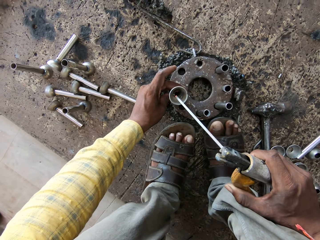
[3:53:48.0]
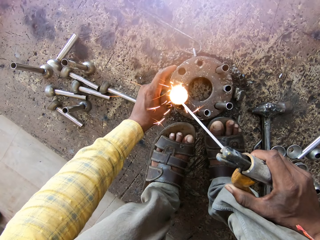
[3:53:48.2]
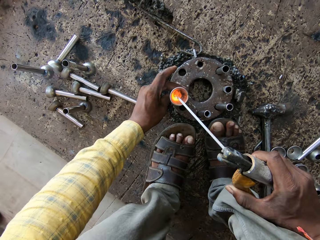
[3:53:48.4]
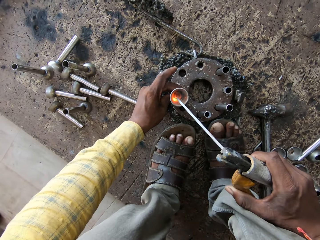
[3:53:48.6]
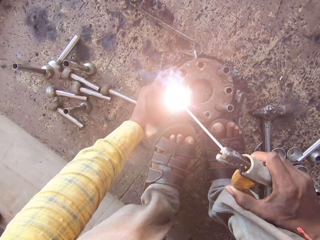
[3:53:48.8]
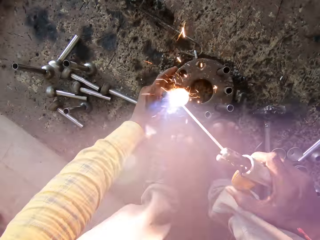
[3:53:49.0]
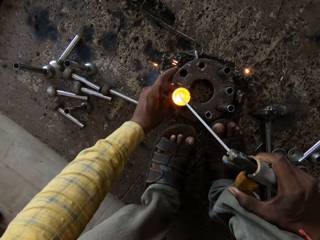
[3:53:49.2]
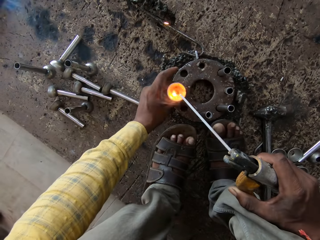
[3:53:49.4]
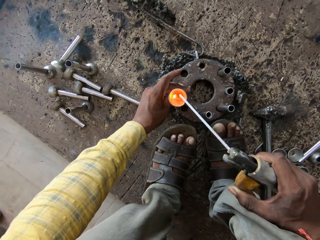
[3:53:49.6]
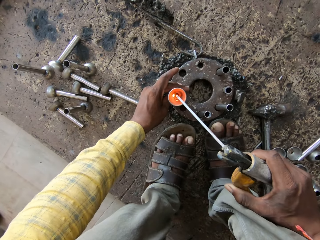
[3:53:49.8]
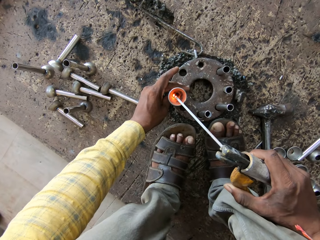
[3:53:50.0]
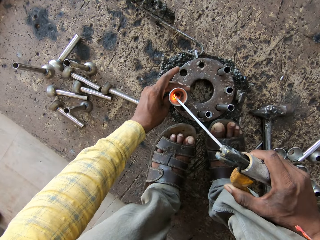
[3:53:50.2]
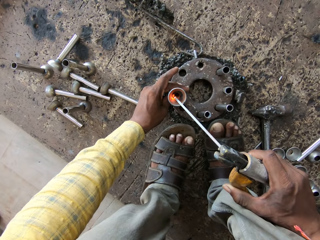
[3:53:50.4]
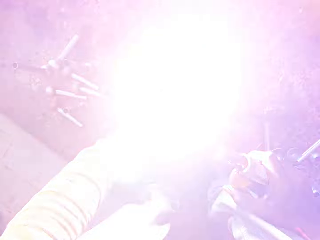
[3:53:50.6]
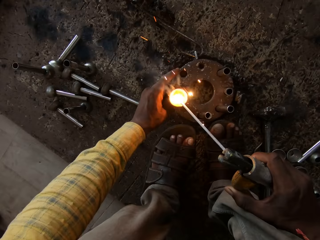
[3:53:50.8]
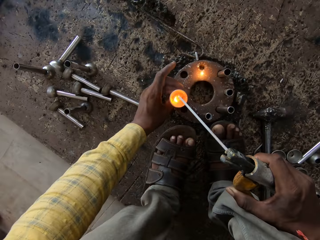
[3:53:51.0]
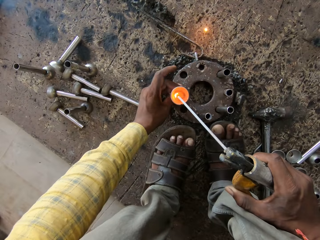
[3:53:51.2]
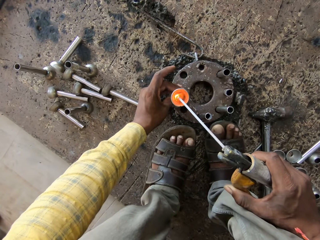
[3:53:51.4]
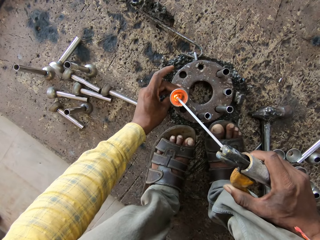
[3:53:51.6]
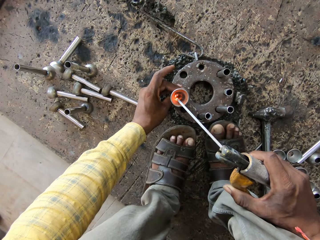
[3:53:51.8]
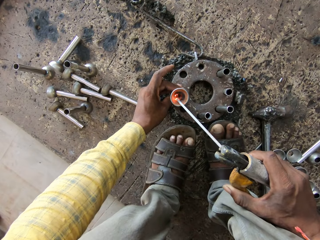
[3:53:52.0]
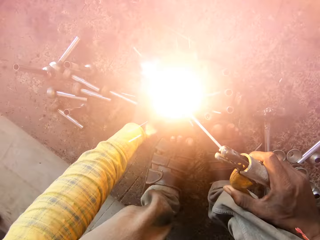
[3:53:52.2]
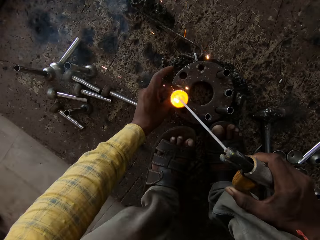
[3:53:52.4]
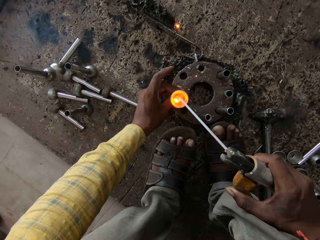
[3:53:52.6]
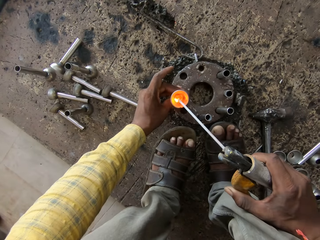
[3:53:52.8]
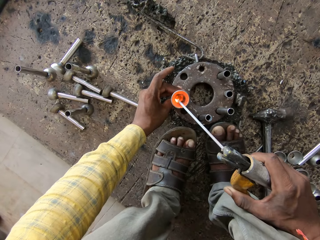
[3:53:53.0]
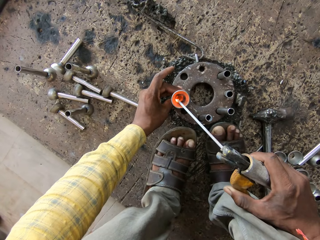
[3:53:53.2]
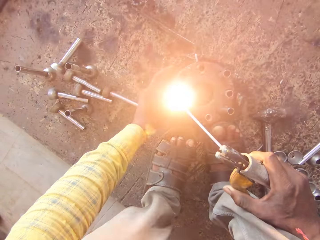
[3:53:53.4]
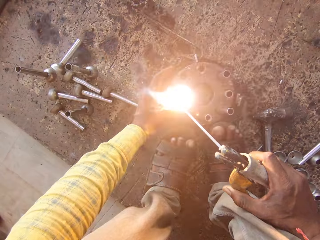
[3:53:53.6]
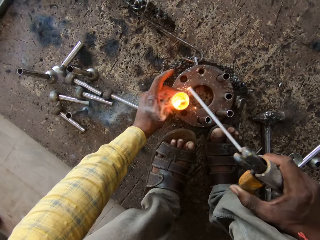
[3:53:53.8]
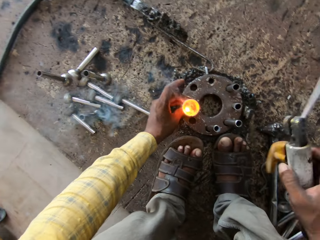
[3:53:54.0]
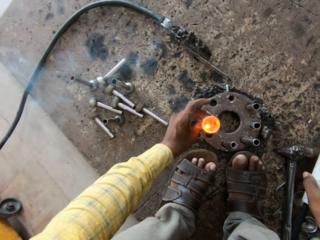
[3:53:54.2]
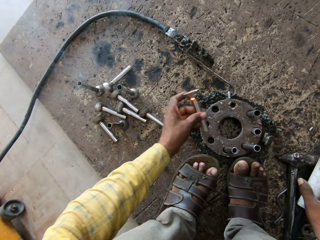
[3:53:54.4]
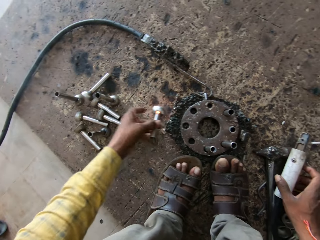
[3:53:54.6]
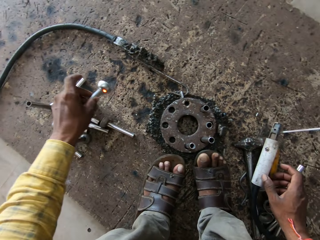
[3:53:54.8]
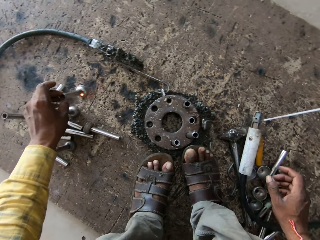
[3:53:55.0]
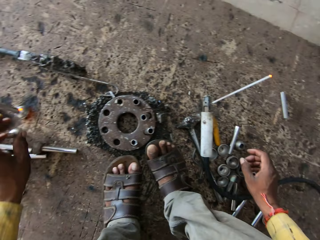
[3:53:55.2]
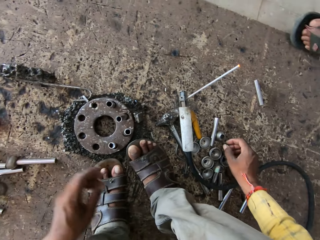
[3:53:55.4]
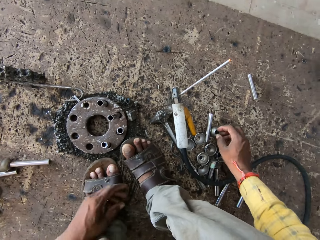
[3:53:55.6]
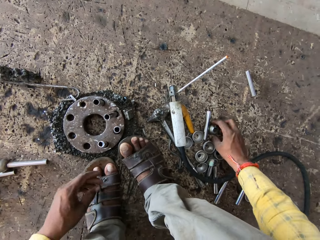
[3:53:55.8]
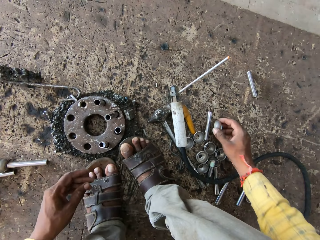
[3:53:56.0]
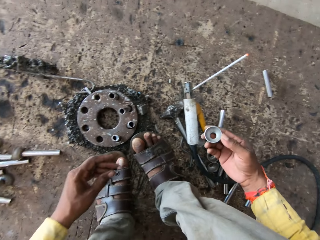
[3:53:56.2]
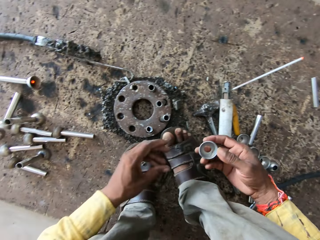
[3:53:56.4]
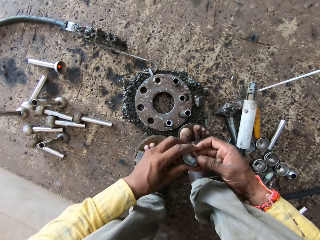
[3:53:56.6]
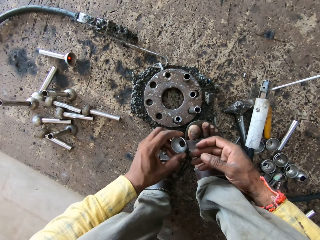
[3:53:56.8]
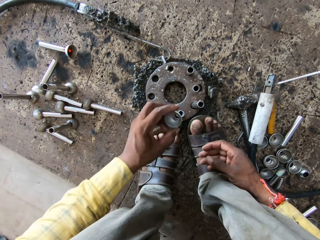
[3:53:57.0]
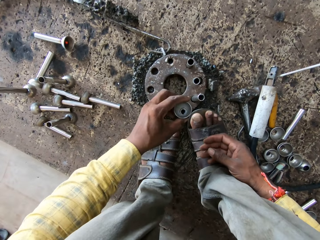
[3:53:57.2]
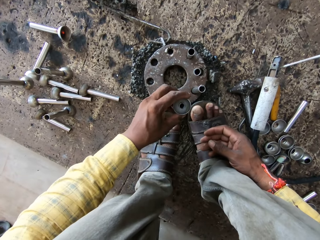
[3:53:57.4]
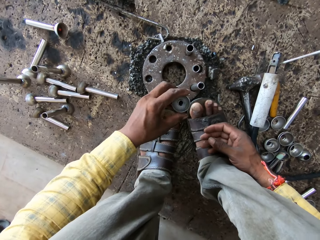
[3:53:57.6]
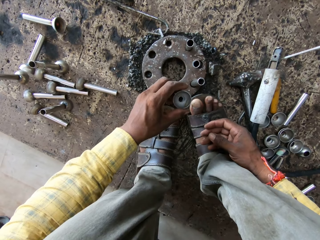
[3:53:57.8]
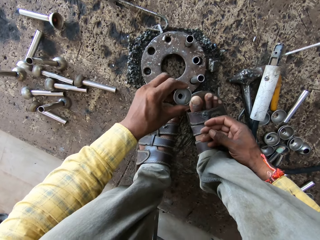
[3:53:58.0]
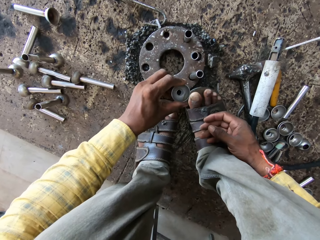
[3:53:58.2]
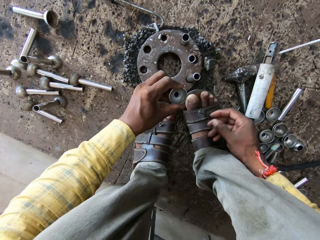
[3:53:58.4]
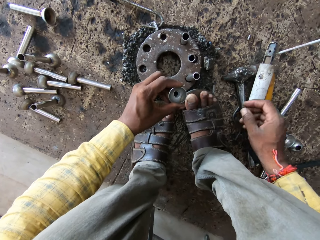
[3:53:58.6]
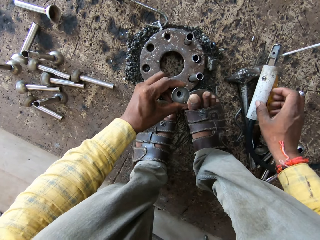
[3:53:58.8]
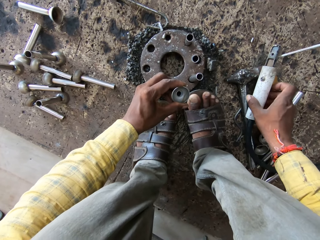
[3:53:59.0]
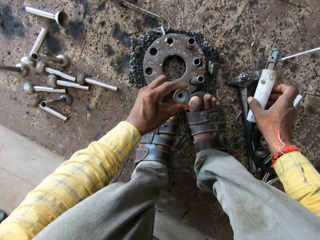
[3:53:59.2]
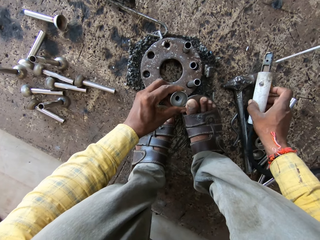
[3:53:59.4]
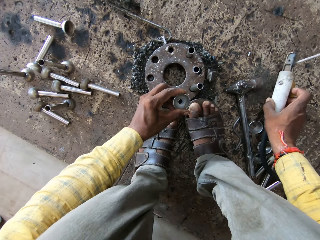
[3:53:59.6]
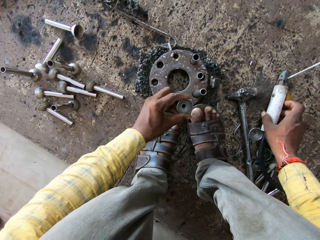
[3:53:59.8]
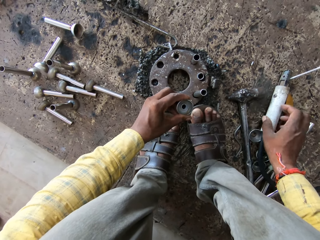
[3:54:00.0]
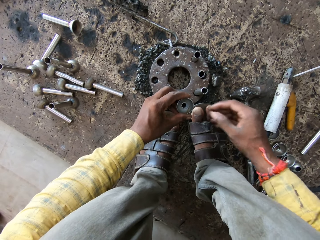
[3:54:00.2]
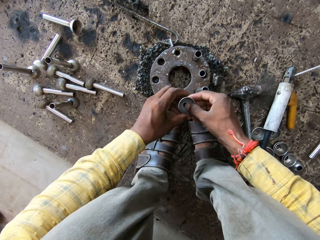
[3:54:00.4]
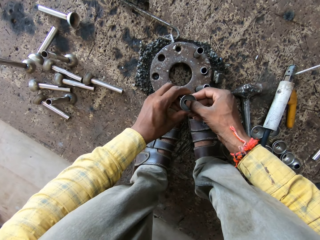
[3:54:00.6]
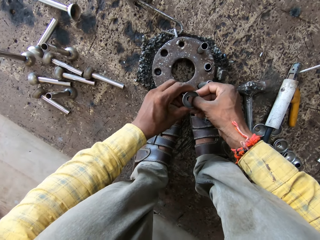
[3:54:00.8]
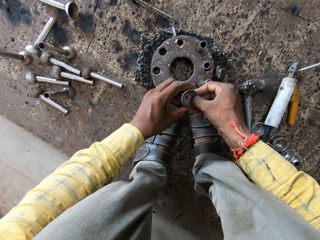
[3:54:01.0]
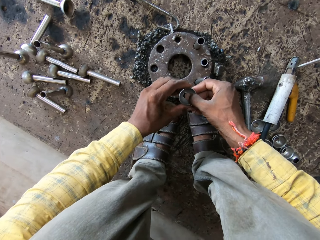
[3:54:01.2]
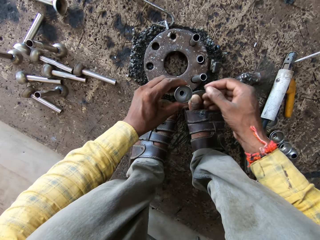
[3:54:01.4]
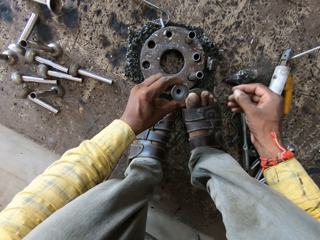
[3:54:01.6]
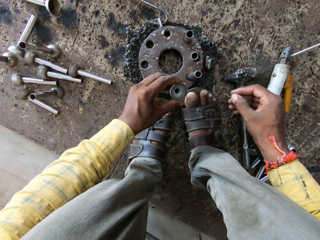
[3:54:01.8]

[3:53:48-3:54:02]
The camera wearer welds the small bowl shaped metal on the long circular shaped metal rod. They weld it again. They turn the metal rod. They weld the small bowl shaped metal on the long circular shaped metal rod again, and again. They pull up the long circular shaped metal rod on the small bowl shaped metal. They place the arc welding machine on the floor. They drop the long circular shaped metal rod on the small bowl shaped metal on the floor. They pick up a small bowl shaped metal from the floor. They look at the small bowl shaped metal. They place the small bowl shaped metal on the long circular shaped metal rod. They move the arc welding machine aside. They look around.

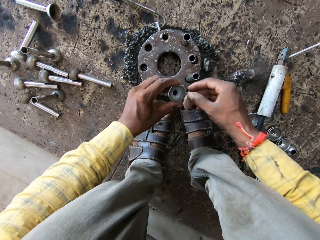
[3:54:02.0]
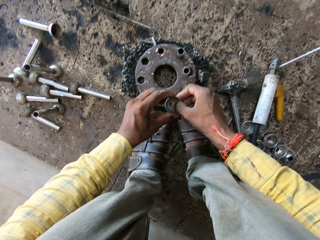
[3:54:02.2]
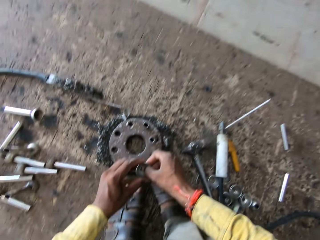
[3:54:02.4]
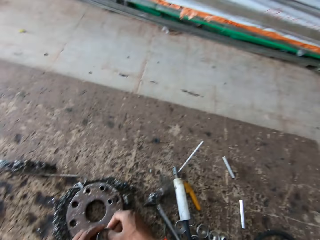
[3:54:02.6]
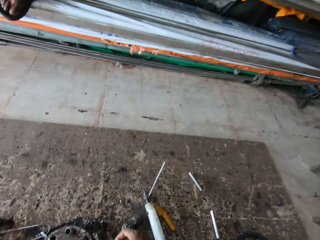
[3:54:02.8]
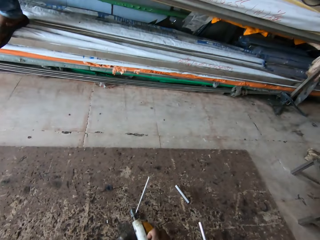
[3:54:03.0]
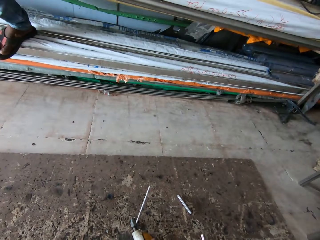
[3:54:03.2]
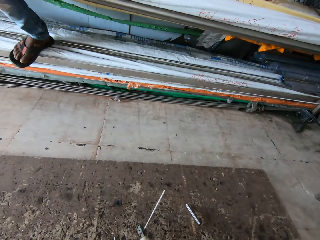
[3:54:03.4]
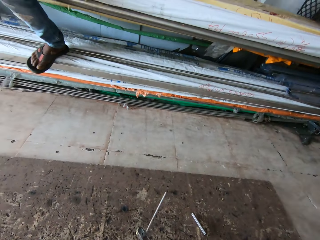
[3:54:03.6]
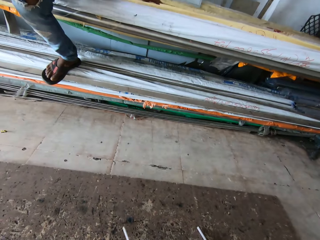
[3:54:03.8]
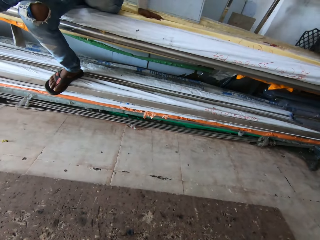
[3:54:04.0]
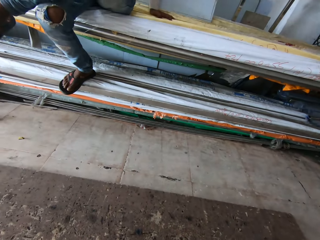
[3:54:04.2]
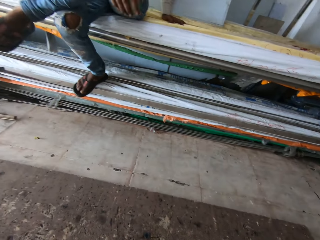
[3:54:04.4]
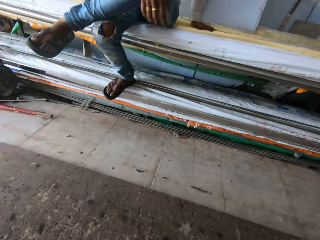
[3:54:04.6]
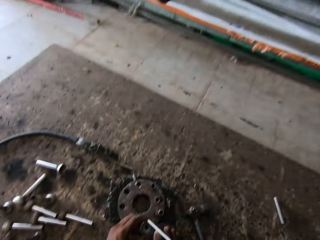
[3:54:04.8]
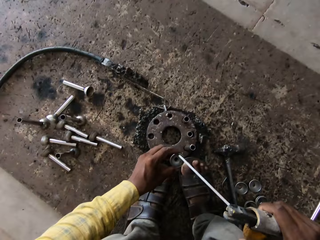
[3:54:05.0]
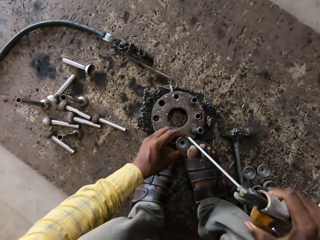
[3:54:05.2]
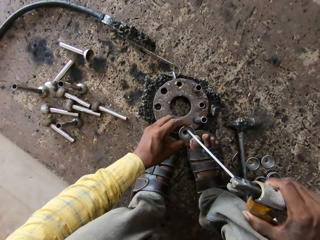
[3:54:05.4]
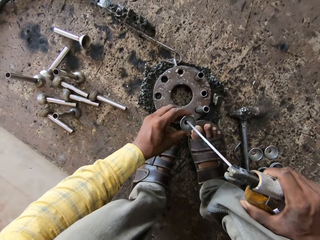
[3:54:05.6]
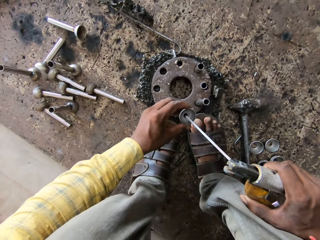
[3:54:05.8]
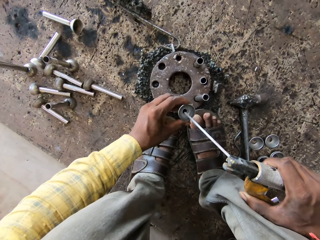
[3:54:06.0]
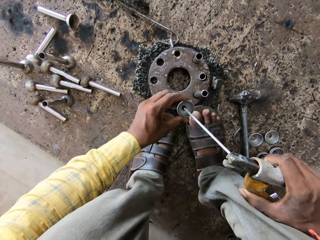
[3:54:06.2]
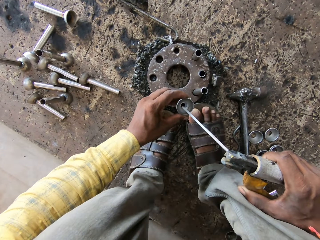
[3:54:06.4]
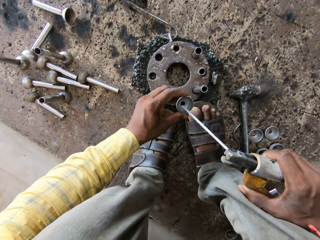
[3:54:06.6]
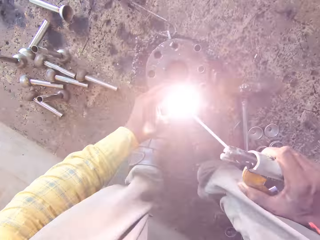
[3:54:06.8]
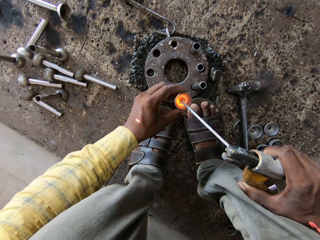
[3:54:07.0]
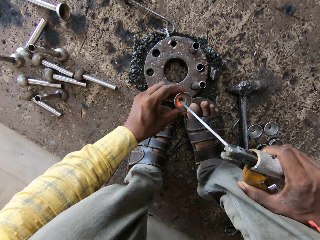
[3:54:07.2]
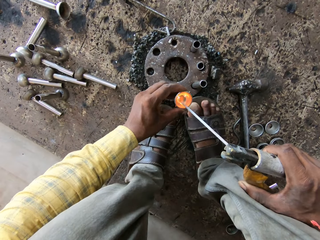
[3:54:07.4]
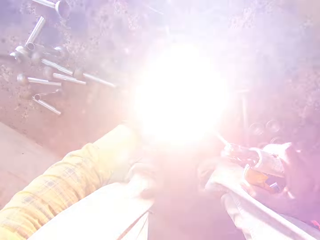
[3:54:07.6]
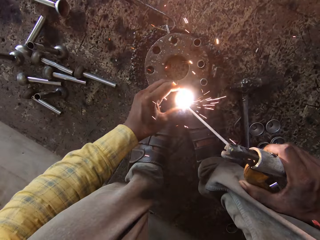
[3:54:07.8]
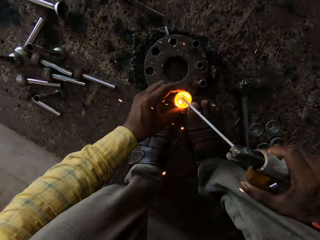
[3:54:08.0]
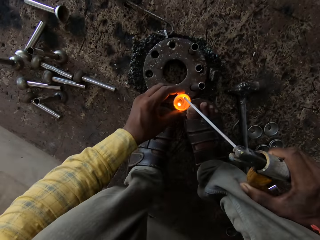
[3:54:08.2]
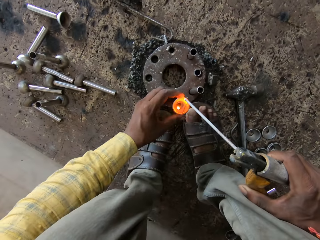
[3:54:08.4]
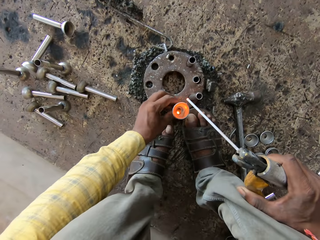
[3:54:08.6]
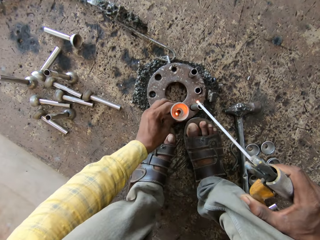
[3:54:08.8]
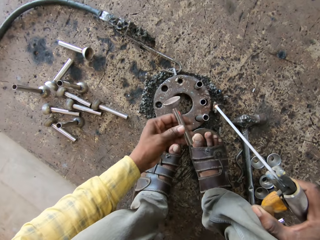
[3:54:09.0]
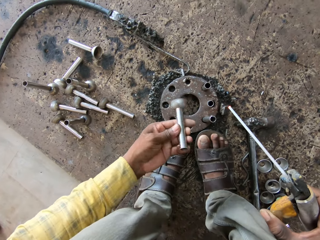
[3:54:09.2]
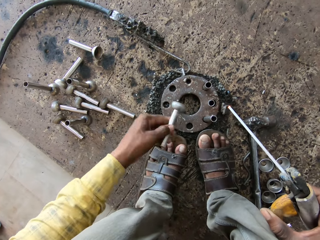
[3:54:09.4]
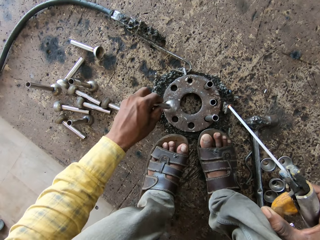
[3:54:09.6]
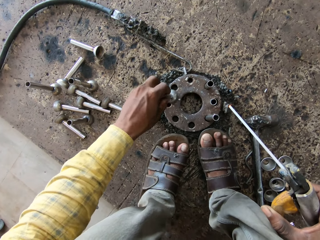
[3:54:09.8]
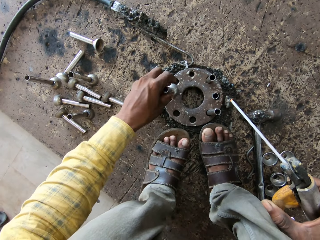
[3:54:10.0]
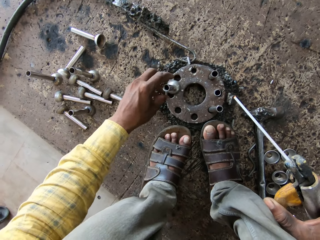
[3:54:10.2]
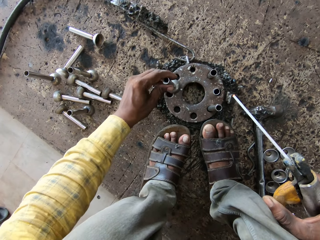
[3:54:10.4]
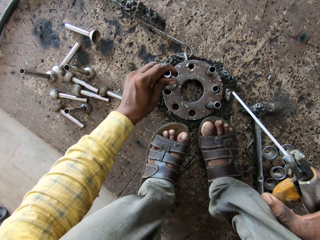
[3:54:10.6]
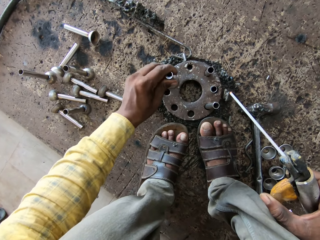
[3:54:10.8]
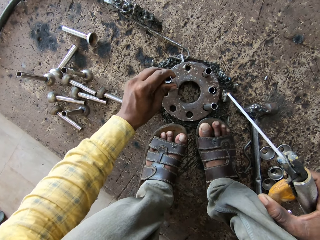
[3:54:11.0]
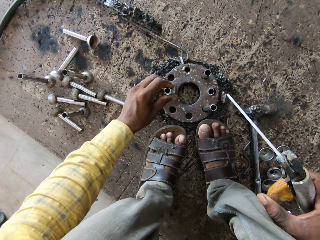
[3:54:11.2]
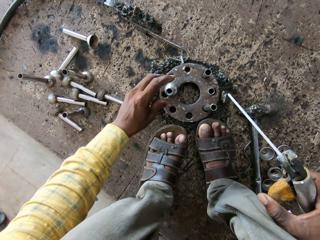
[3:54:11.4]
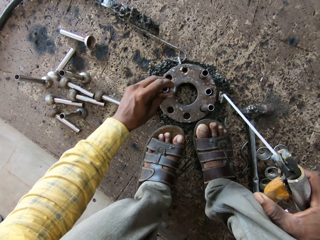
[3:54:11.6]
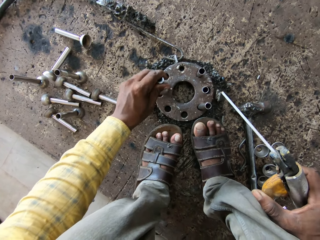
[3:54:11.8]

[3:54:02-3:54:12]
A person converses with the camera wearer. The camera wearer looks forward. They converse with the person. They weld the small bowl shaped metal on the long circular shaped metal rod. They weld it again. They lift up the long circular shaped metal rod on the small bowl shaped metal on the floor. They look at the long circular shaped metal rod on the small bowl shaped metal on the floor. They turn the metal rod. They place the long circular shaped metal rod on the small bowl shaped metal on something. They hit the long circular shaped metal rod on the small bowl shaped metal on the welding surface.
